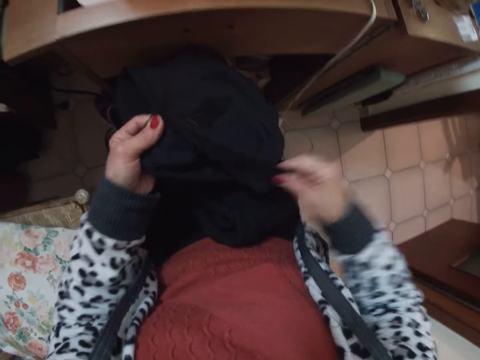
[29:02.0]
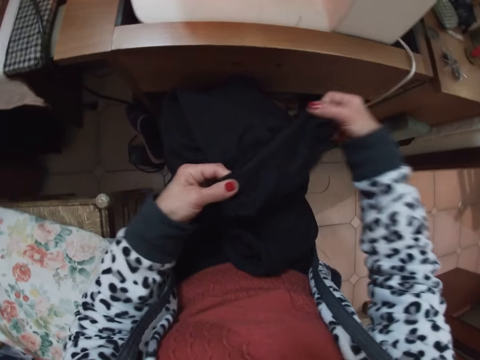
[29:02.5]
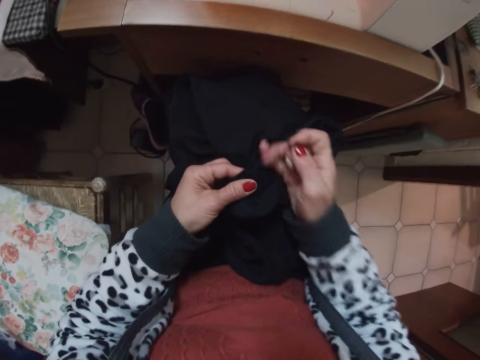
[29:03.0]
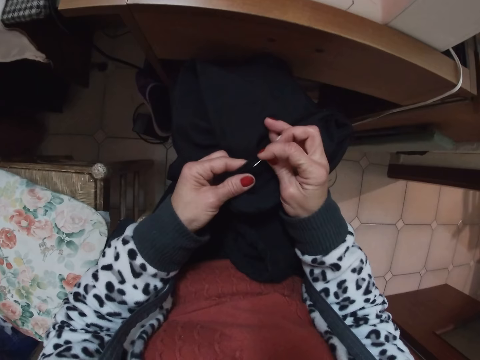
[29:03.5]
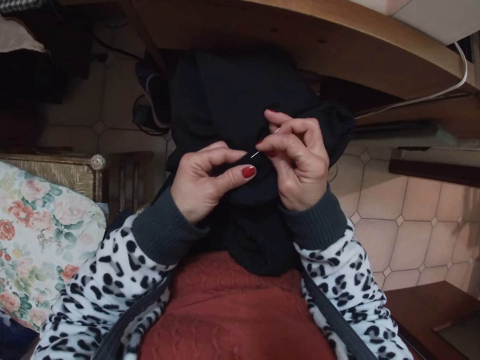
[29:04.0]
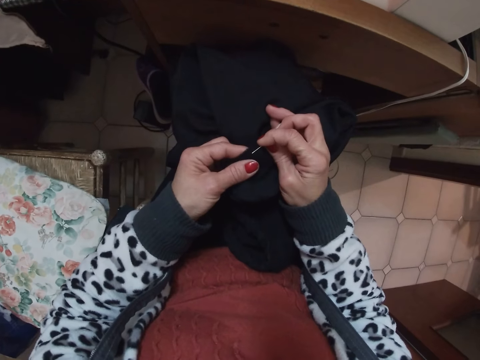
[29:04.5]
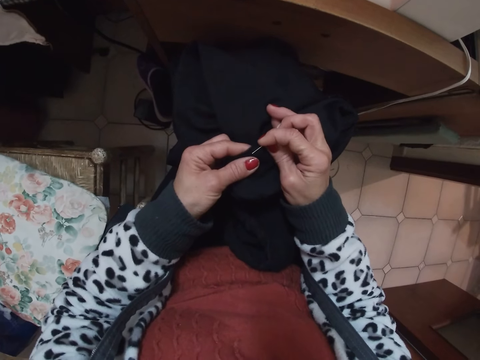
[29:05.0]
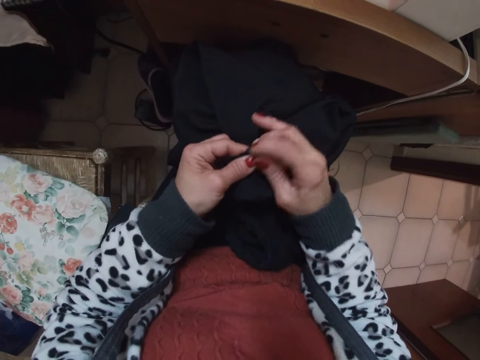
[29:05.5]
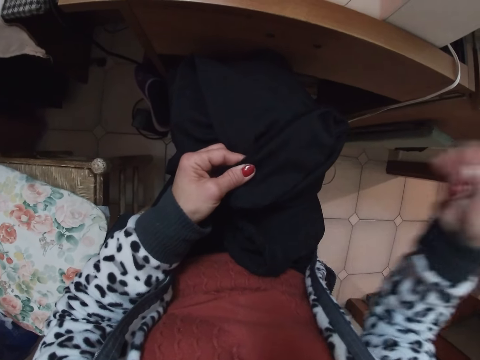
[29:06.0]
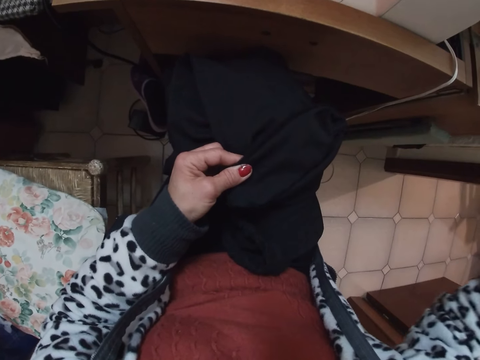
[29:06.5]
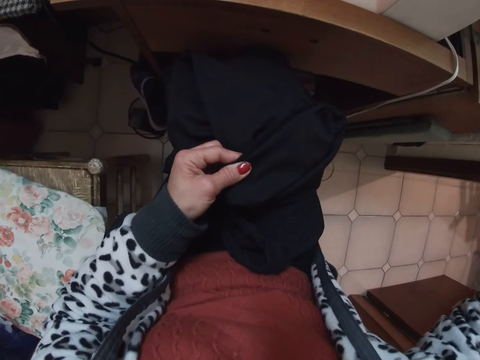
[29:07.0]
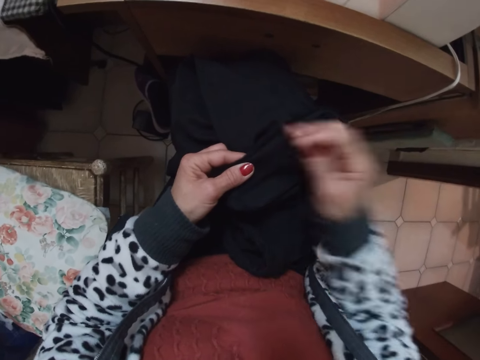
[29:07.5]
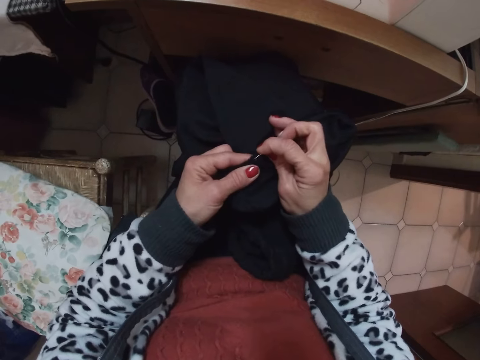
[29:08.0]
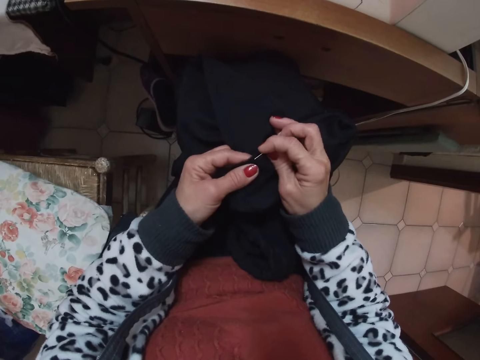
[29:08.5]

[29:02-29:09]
The camera wearer stretches the cloth. They sew the cloth.

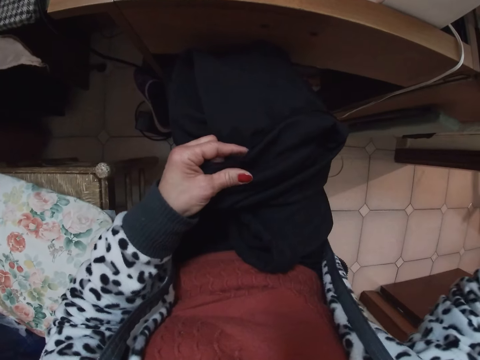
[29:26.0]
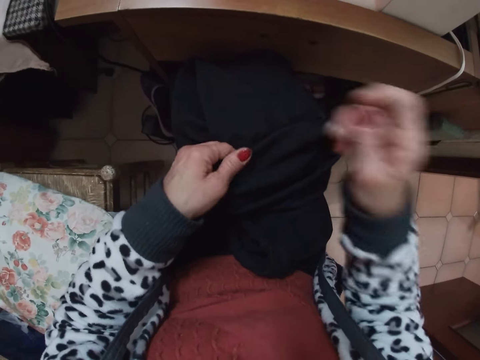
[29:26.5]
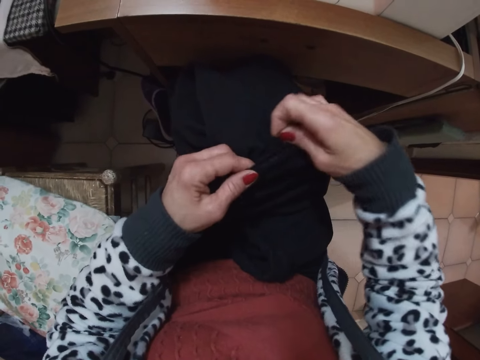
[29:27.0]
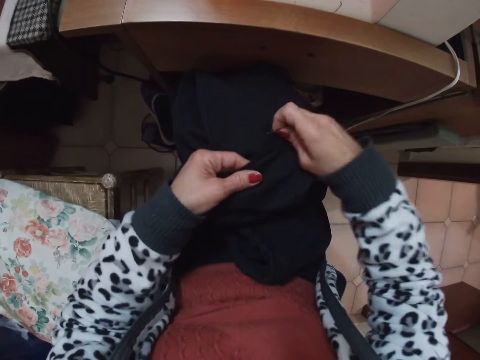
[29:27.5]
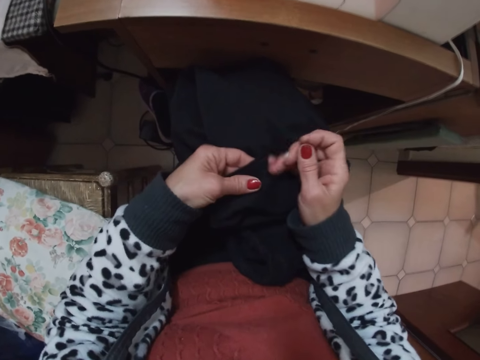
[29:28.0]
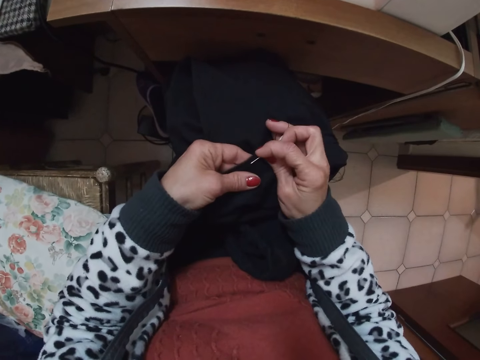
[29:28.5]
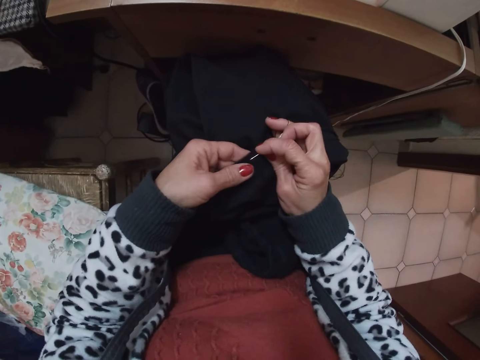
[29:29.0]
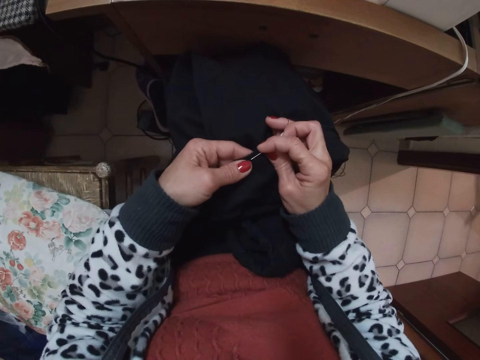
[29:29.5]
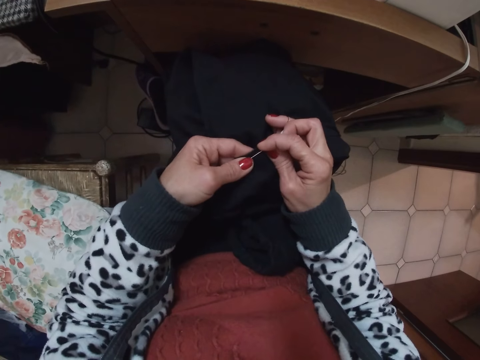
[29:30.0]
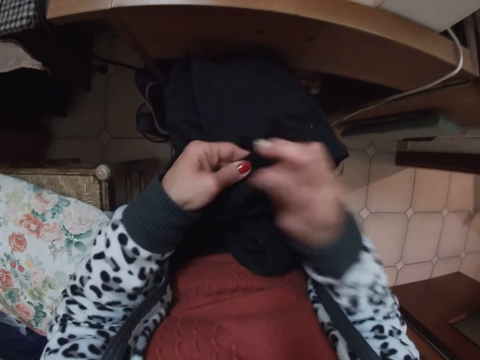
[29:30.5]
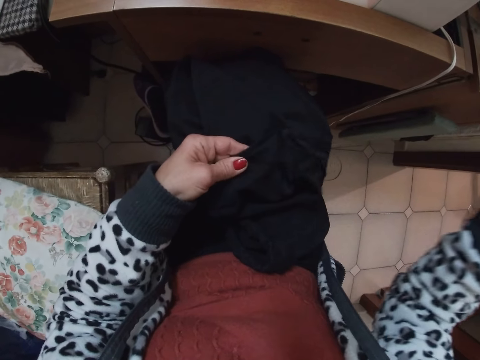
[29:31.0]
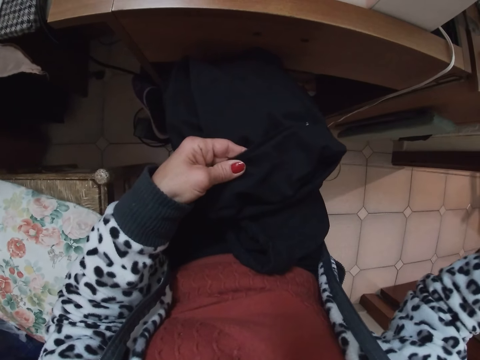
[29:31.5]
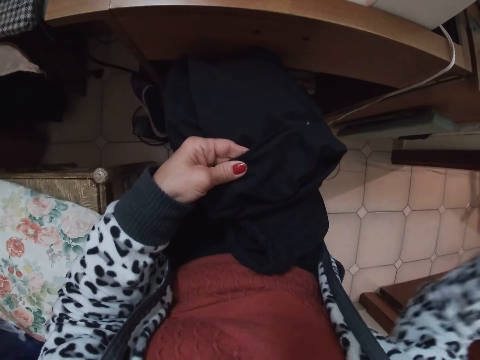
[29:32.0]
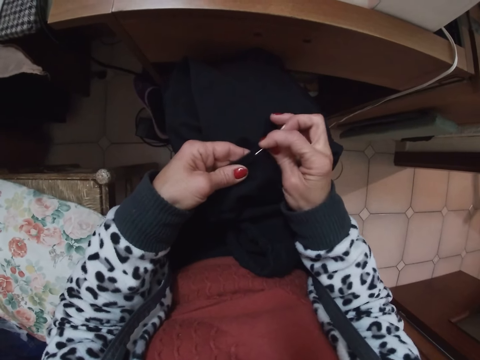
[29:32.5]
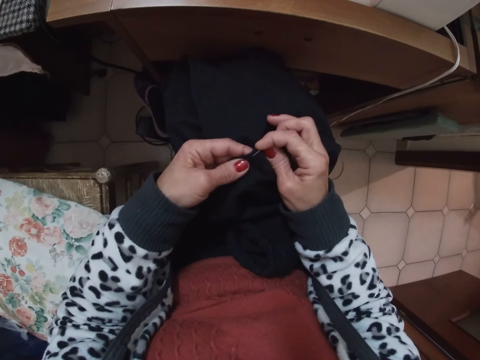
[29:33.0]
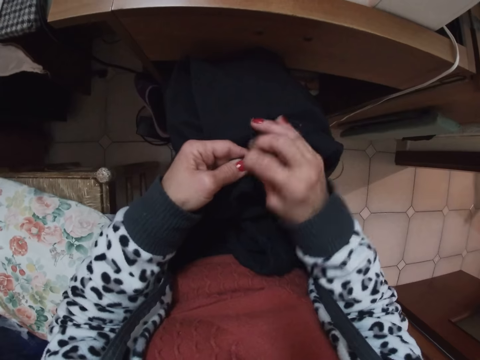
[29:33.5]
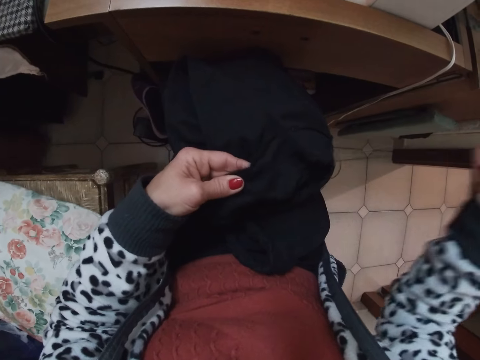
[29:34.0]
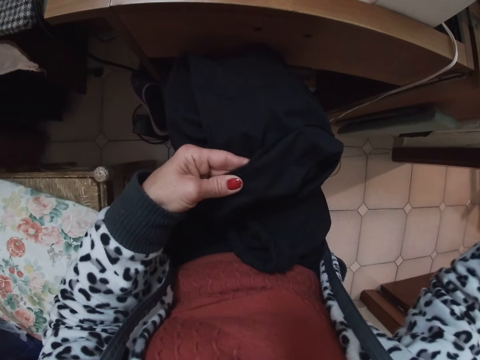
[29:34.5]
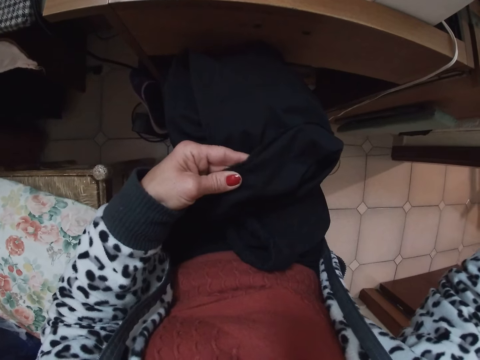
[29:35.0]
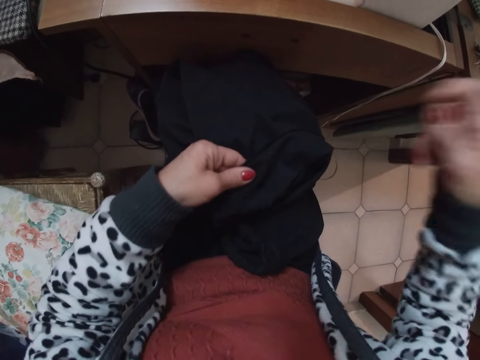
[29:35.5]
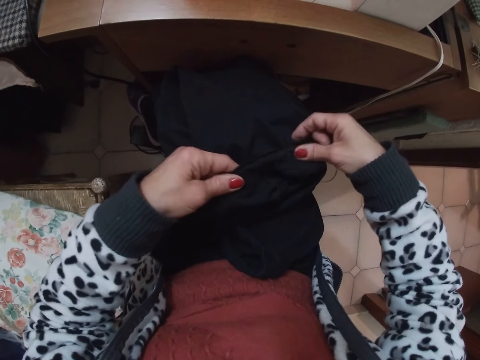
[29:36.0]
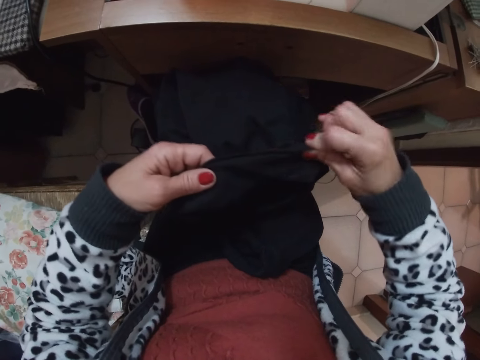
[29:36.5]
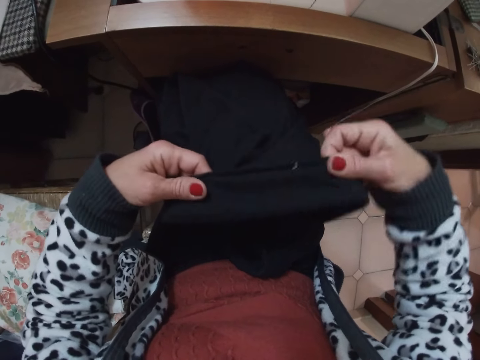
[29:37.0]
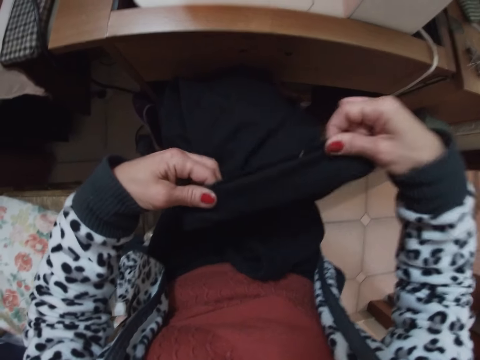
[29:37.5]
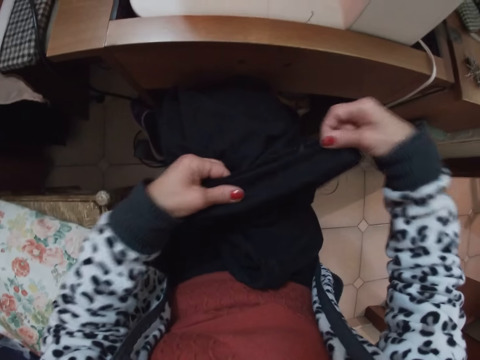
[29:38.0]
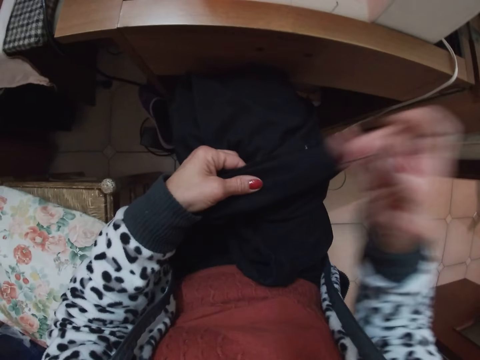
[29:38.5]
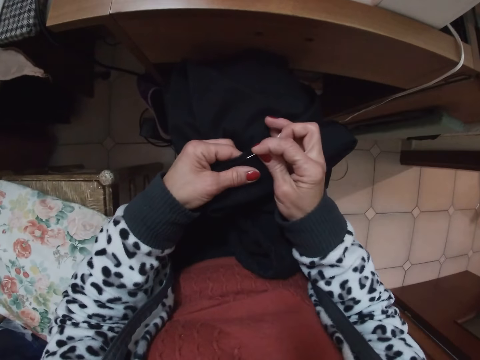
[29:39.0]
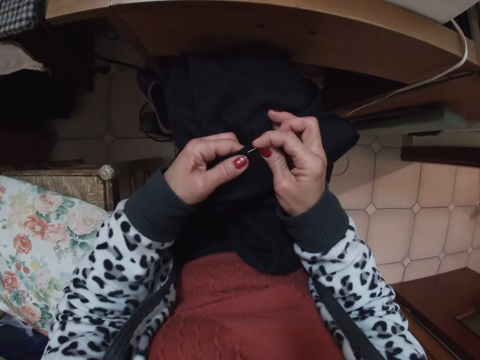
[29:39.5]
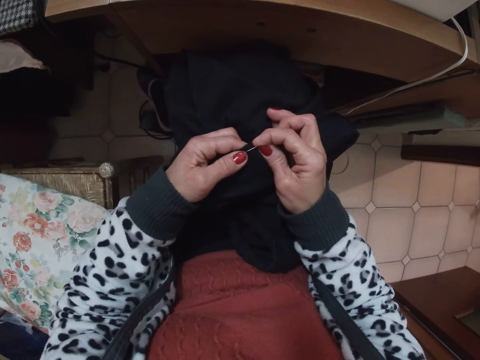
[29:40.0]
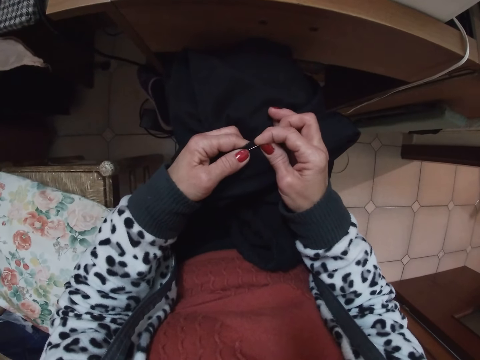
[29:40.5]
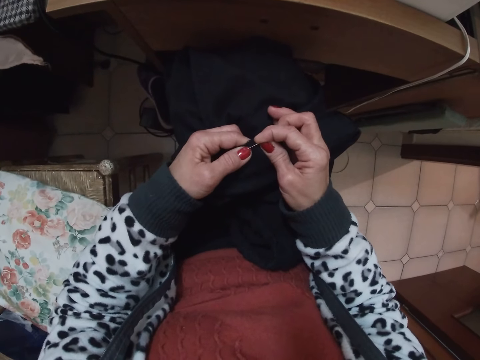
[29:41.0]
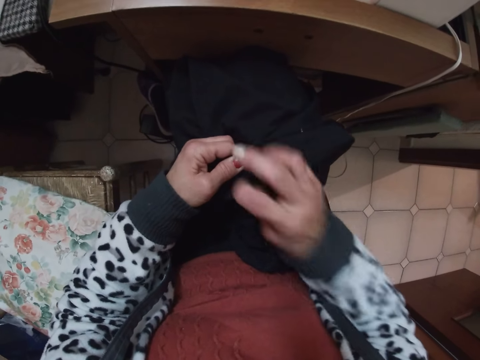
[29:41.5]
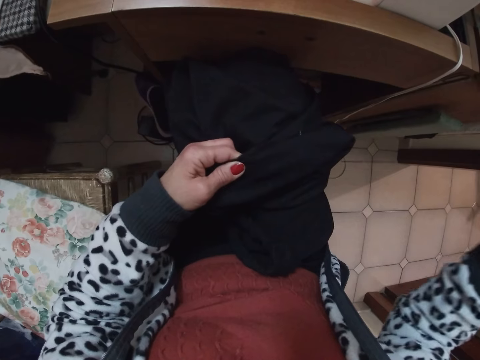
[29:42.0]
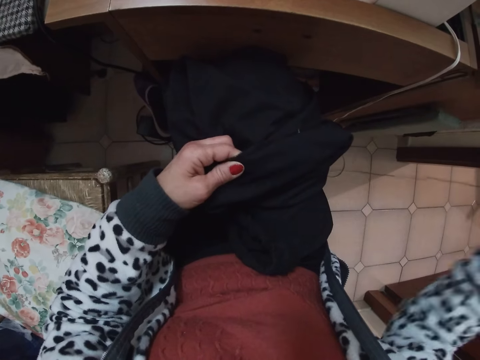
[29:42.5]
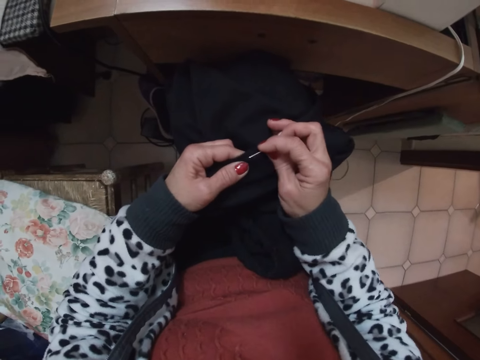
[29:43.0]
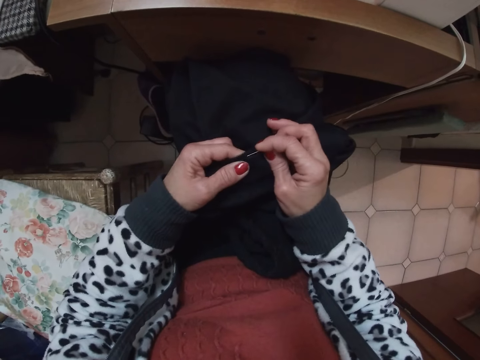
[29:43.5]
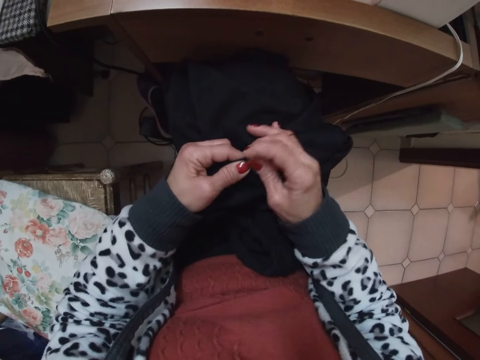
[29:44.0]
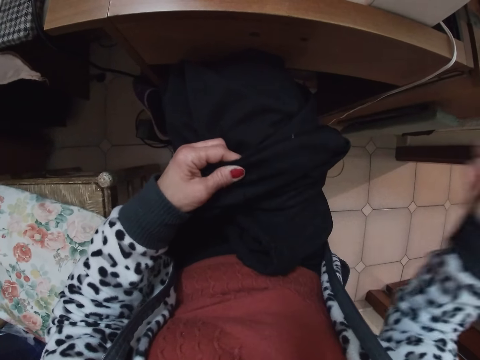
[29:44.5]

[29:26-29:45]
The camera wearer stretches the cloth. They sew the cloth. They stretch the cloth. They sew the cloth with needle and thread.
